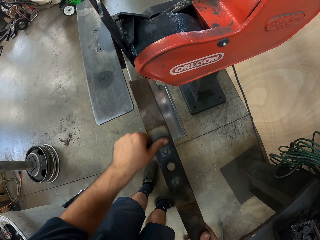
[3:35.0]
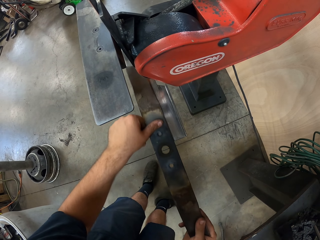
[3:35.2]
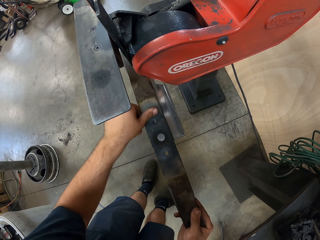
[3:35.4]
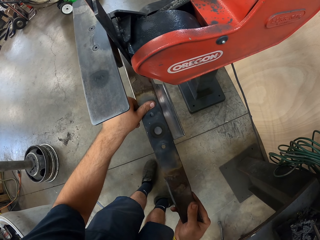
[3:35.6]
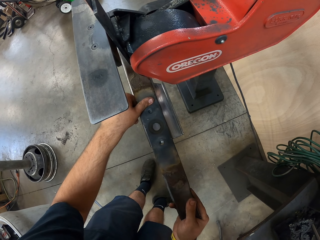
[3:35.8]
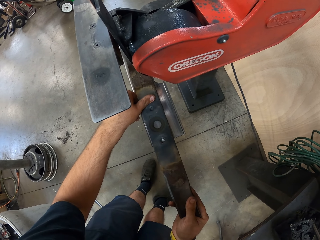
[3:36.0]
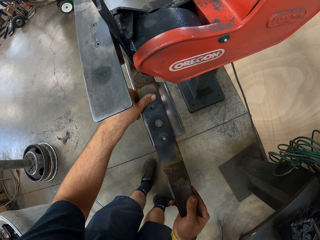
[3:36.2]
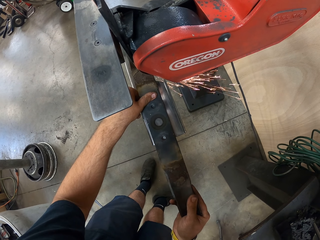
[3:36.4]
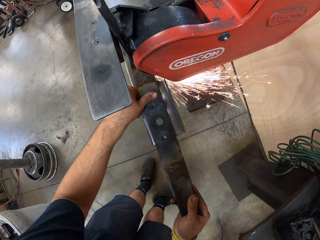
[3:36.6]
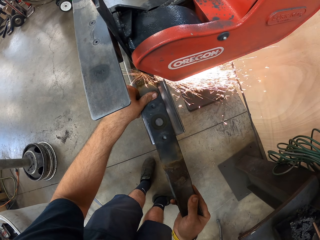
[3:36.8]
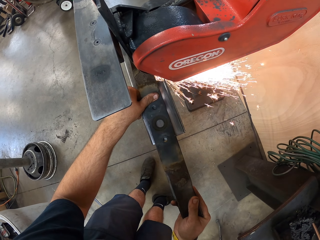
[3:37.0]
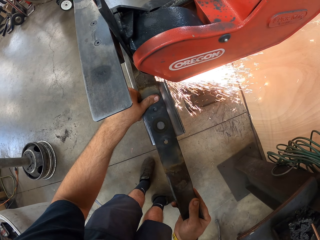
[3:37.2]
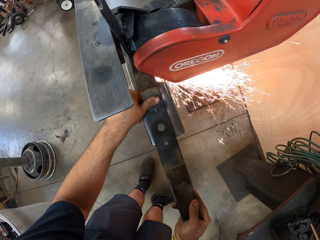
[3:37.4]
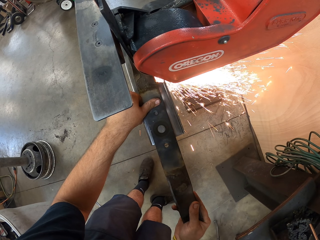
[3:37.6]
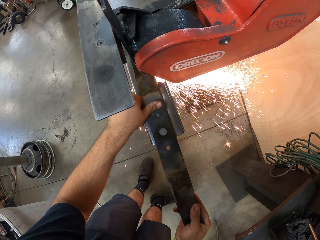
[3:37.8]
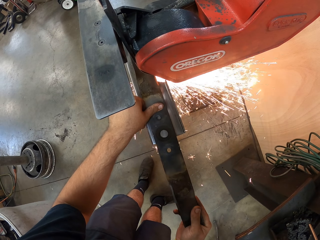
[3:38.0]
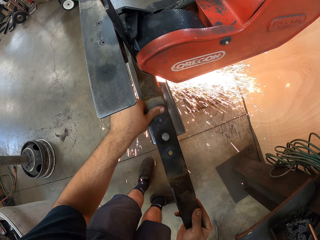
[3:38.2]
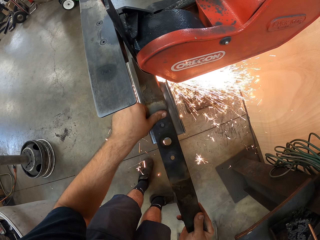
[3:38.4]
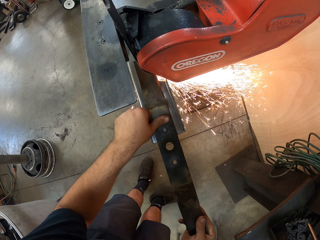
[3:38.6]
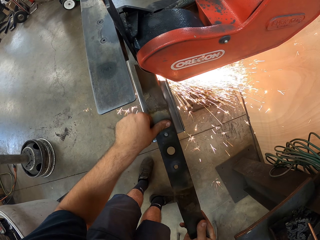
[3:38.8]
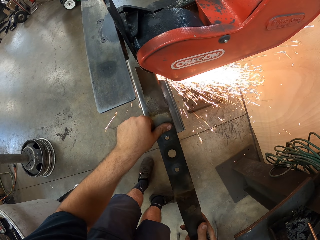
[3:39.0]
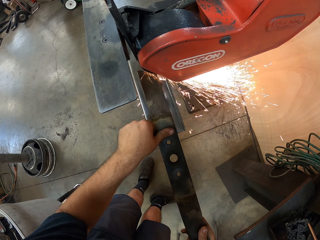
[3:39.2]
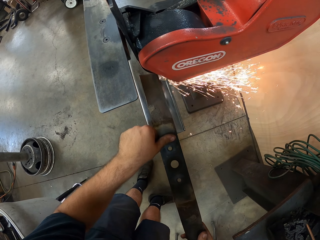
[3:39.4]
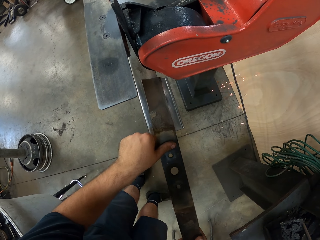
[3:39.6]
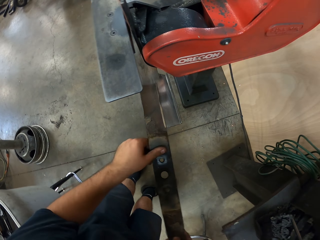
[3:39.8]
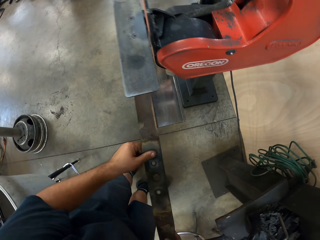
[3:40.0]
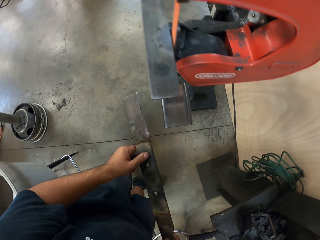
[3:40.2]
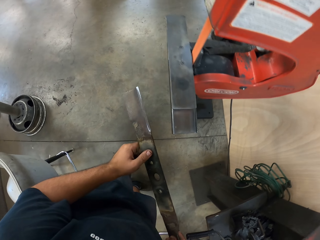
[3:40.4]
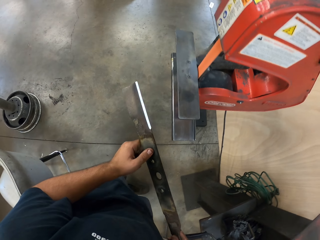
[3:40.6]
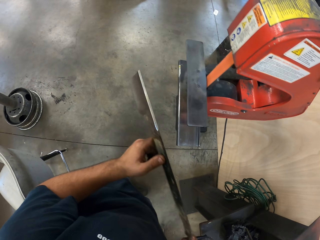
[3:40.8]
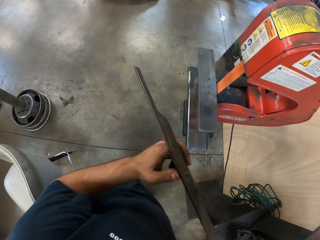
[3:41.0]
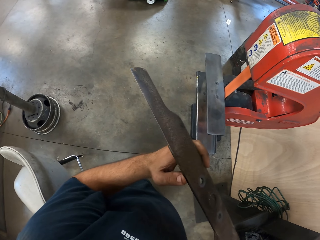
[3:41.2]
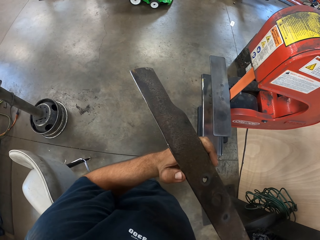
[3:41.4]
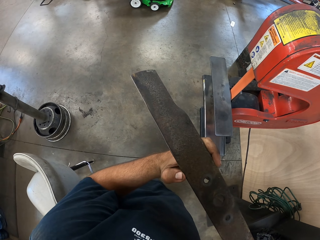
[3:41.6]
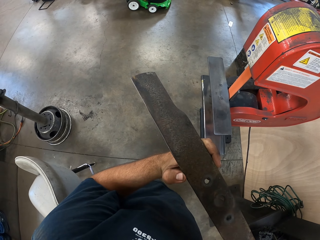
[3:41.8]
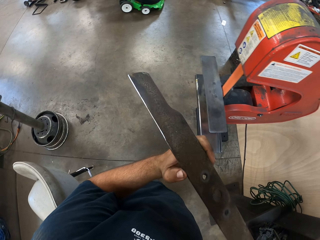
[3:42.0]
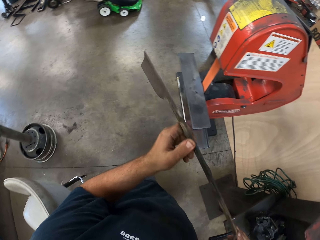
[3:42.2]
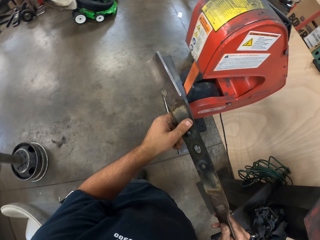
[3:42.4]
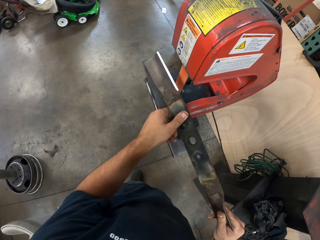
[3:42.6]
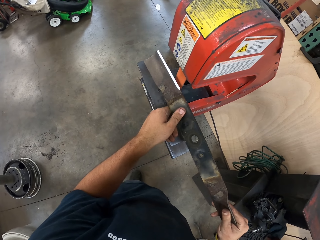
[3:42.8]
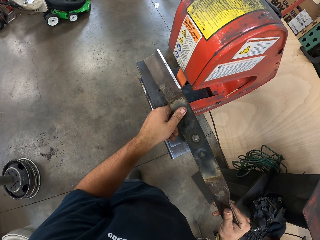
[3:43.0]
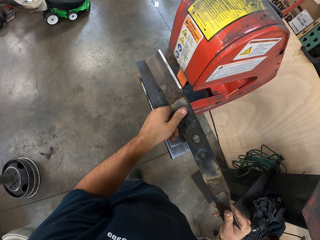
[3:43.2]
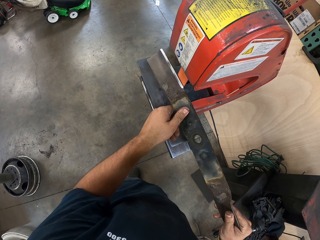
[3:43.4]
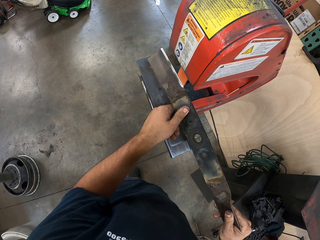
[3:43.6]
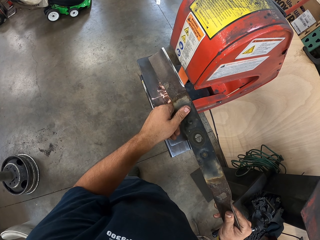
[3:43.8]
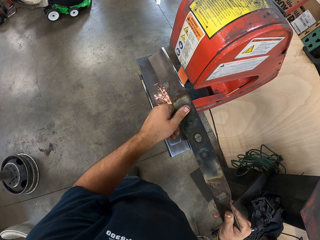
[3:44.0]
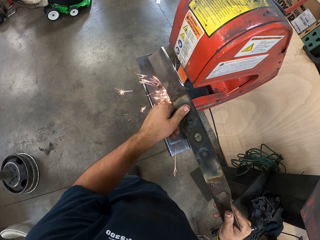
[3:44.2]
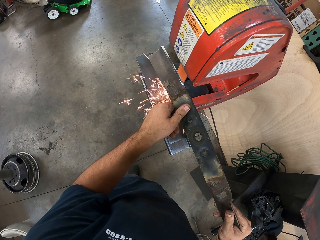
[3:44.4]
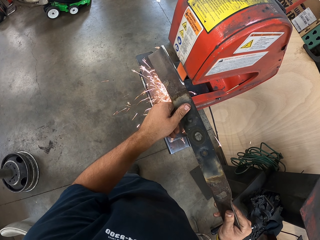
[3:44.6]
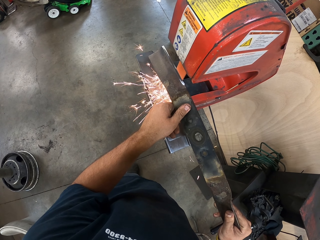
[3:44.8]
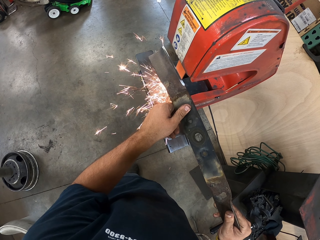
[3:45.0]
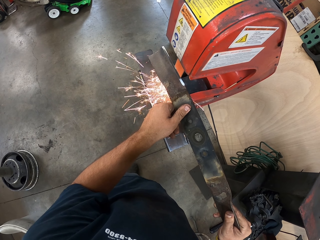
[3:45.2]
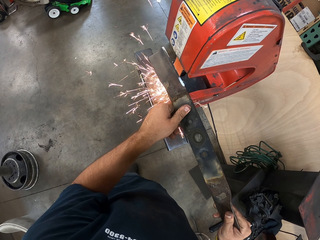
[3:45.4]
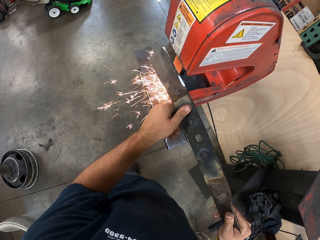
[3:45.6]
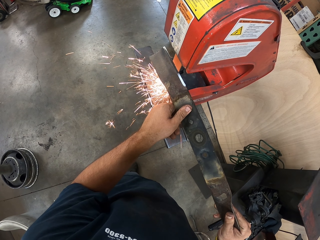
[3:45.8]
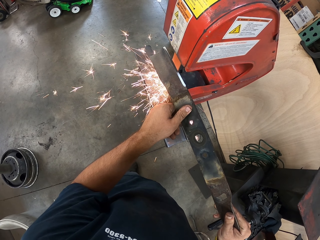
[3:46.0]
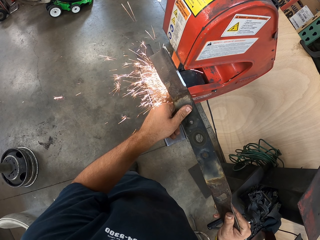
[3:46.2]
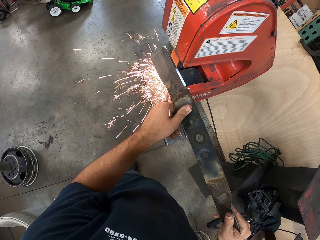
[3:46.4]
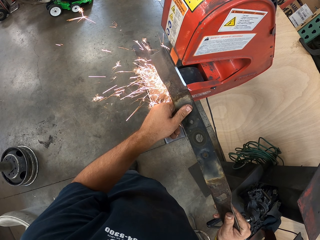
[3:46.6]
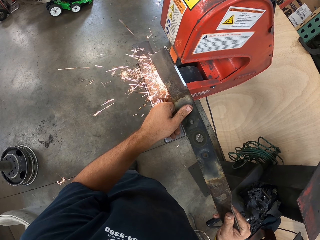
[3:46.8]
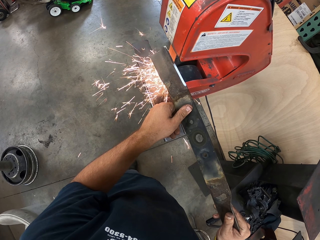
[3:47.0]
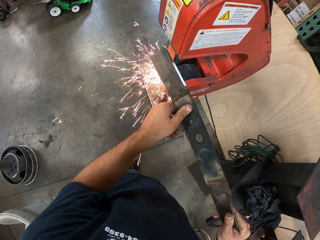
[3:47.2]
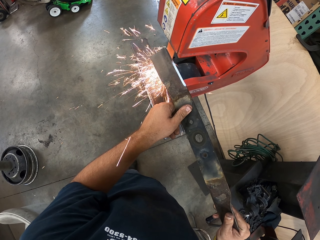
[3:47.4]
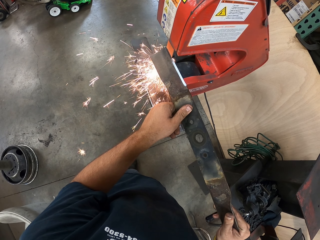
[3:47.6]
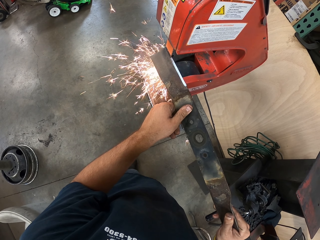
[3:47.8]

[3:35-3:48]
The camera wearer turns the blade. They put the blade on the grinder. They sharpen the edge of the blade.

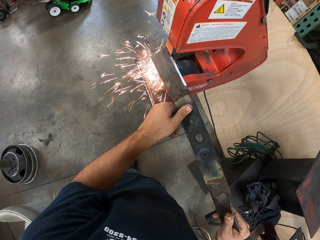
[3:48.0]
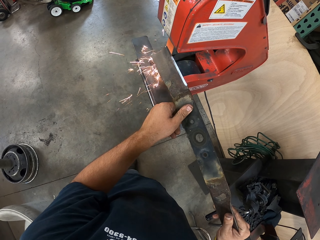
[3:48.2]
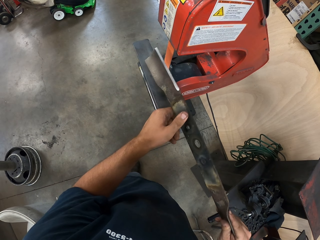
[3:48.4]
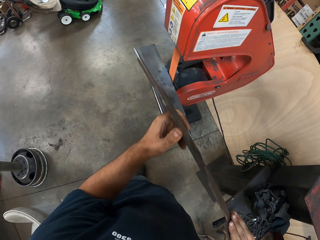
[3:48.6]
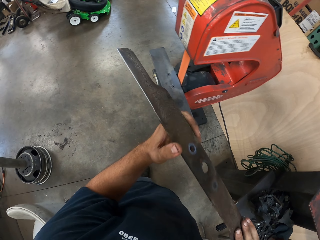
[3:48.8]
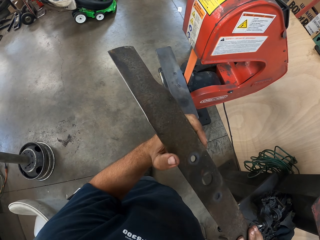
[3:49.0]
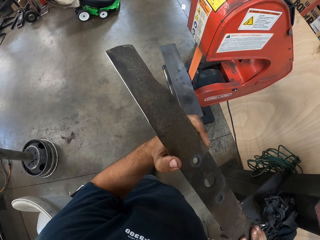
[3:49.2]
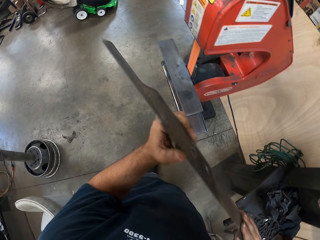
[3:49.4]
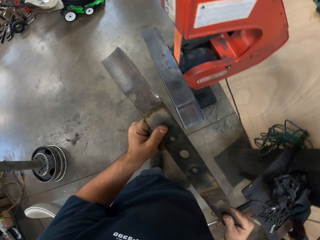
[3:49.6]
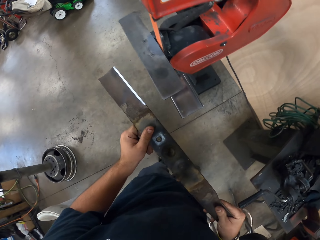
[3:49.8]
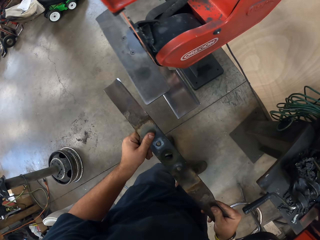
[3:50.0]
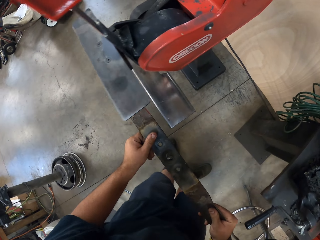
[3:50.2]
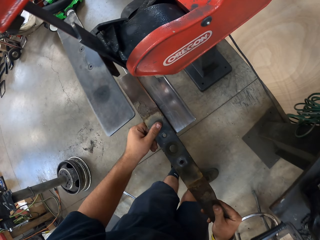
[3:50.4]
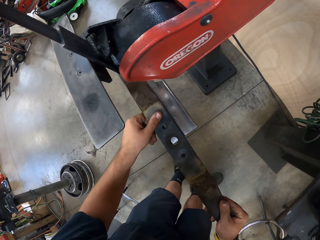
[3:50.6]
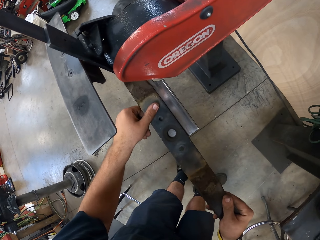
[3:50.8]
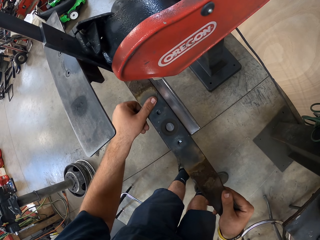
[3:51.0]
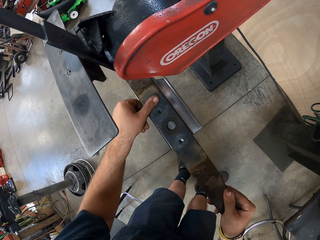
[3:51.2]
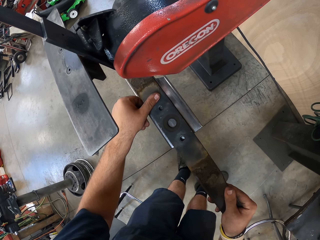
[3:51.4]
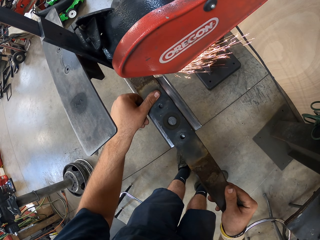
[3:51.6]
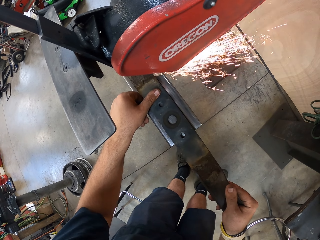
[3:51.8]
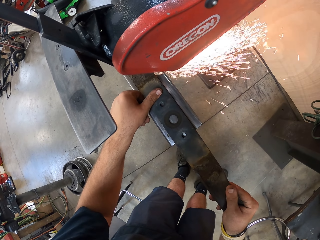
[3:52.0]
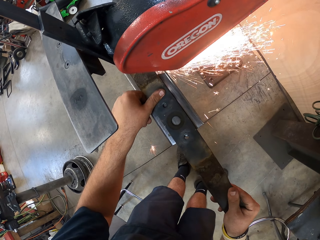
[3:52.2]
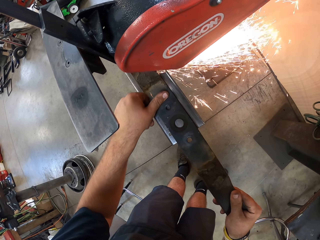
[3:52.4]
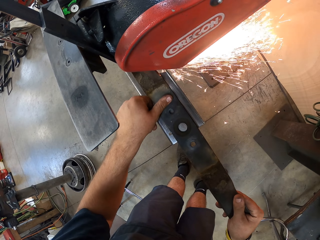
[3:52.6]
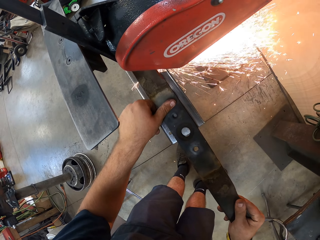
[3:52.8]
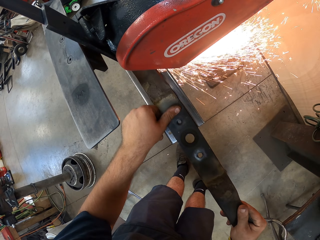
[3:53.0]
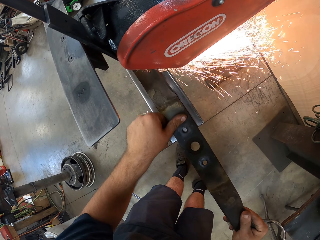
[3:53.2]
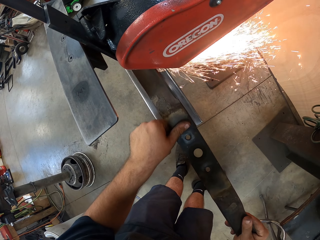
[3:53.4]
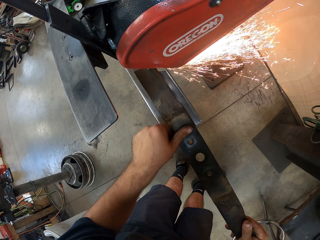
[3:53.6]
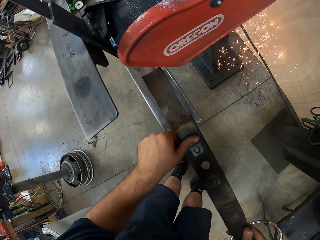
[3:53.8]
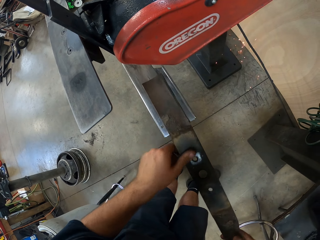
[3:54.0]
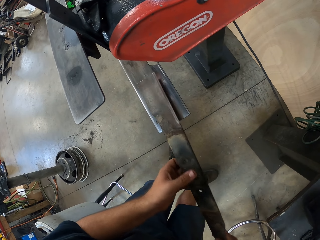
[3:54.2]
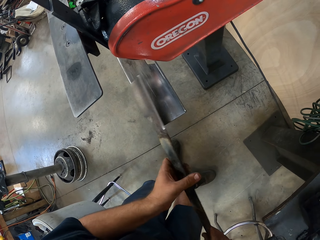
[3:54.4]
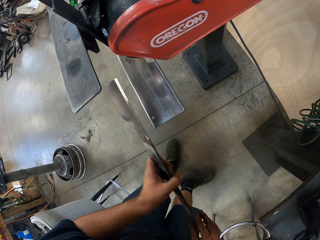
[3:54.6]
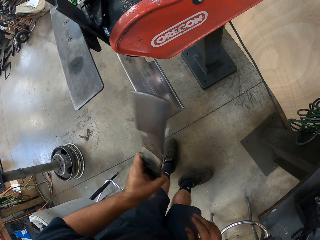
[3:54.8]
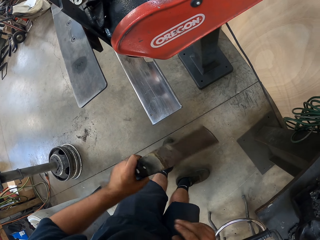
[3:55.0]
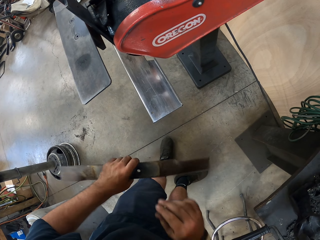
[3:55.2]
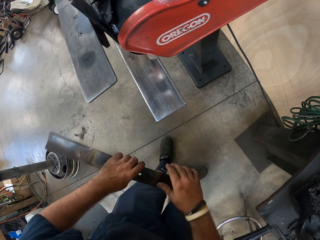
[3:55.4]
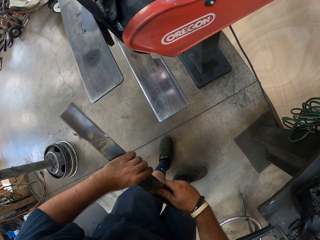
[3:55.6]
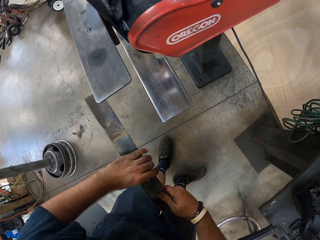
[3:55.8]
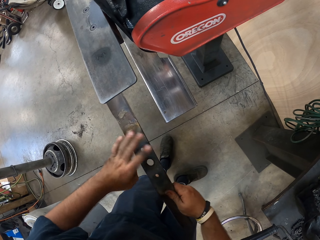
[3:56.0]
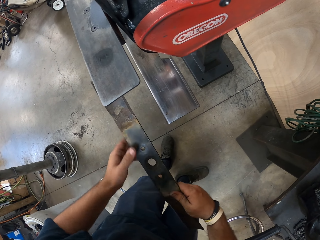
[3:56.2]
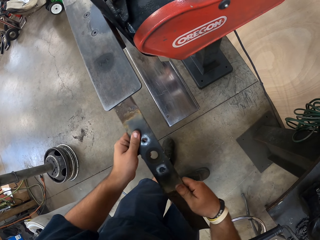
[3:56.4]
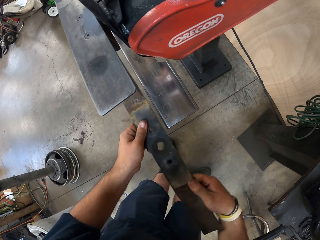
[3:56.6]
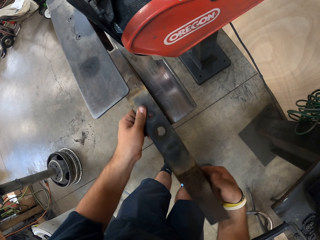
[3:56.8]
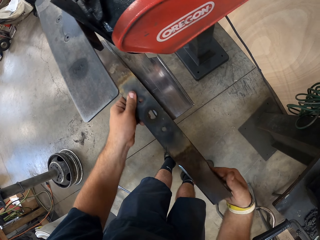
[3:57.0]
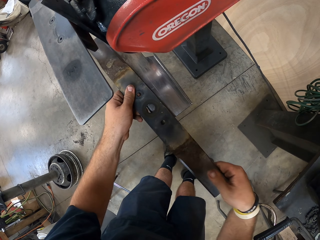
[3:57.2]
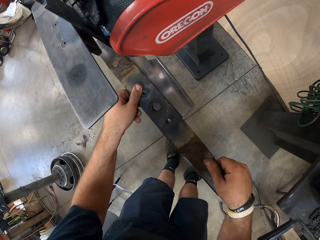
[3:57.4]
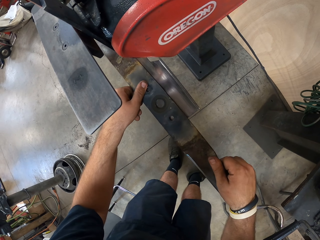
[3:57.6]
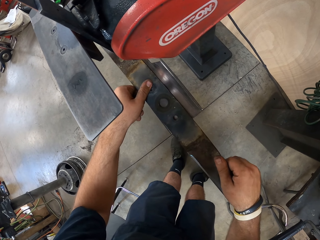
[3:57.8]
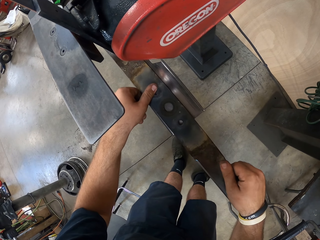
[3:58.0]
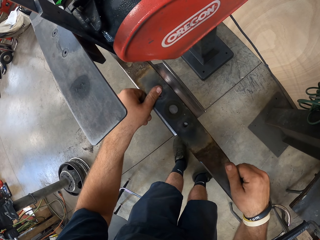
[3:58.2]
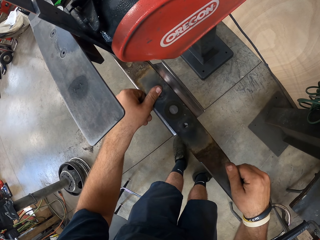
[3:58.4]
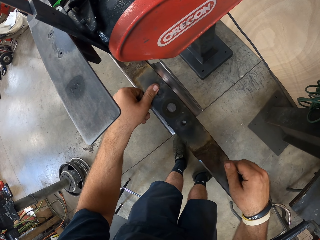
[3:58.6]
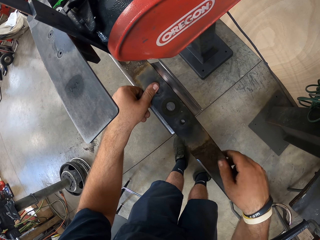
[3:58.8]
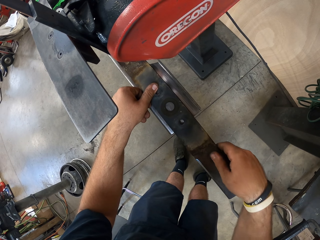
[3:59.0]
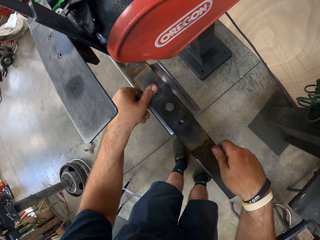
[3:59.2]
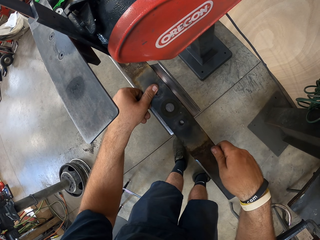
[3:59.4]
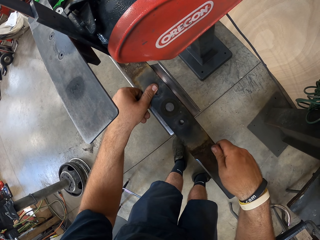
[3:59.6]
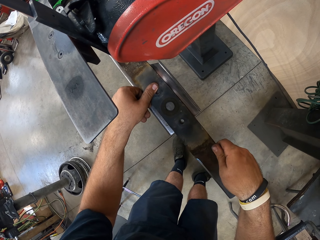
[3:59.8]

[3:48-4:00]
The camera wearer turns the blade. They sharpen the edge of the blade. They turn the blade. They rotate the blade. They put the blade on the grinder.
